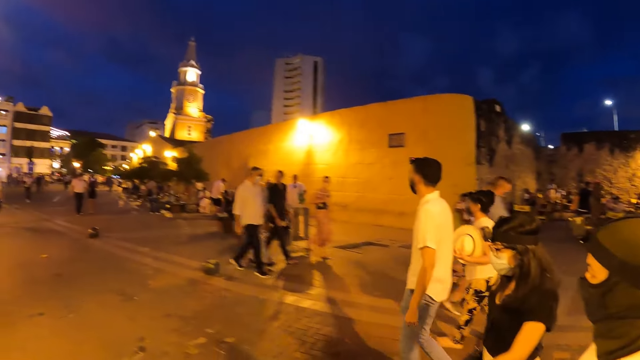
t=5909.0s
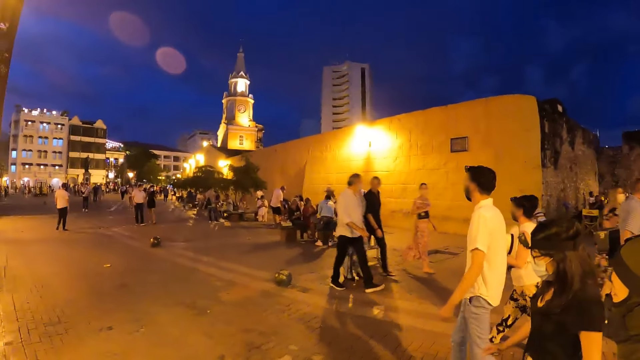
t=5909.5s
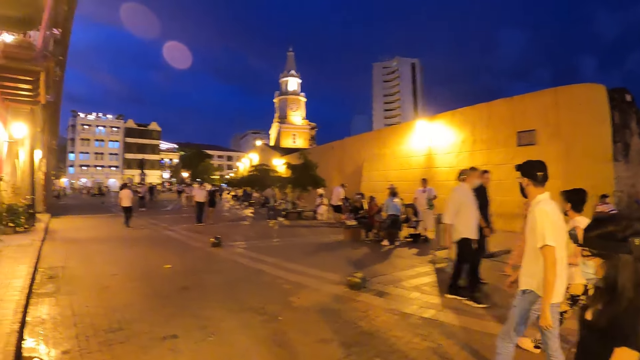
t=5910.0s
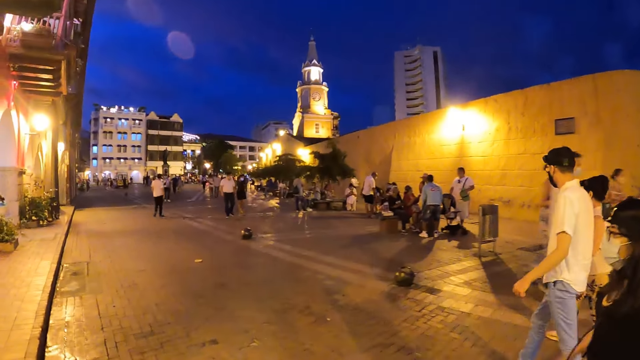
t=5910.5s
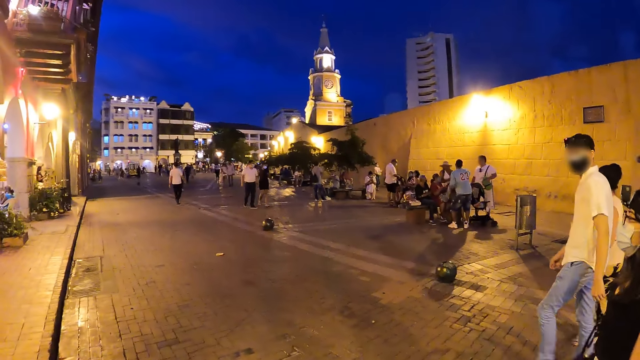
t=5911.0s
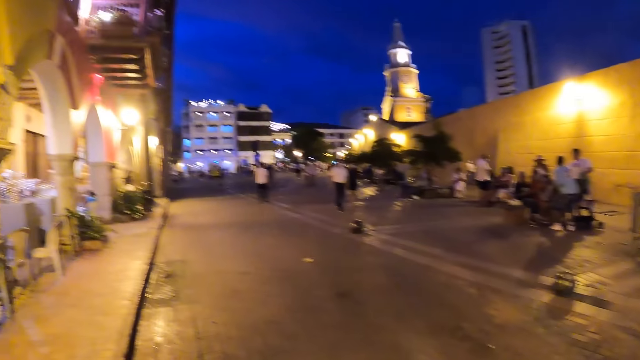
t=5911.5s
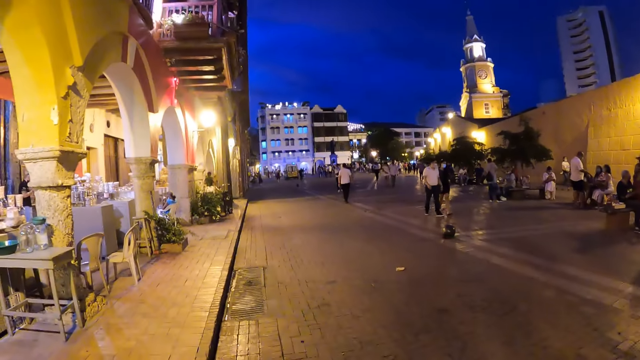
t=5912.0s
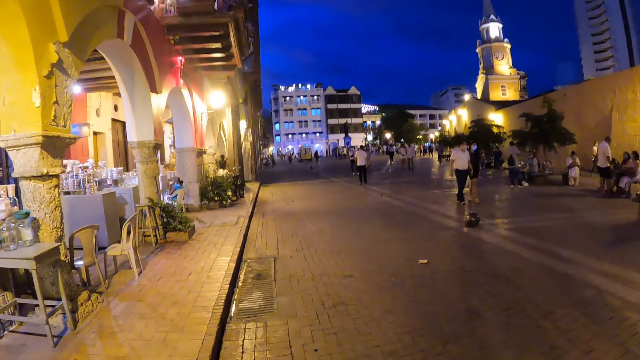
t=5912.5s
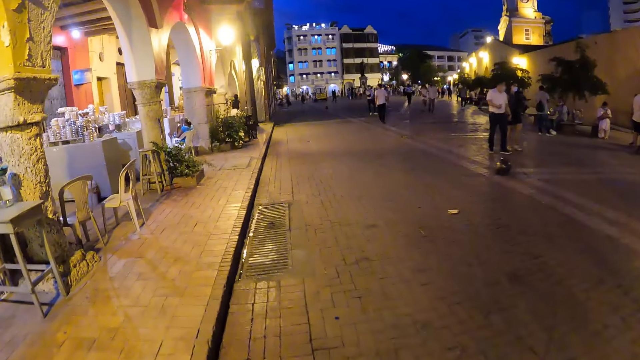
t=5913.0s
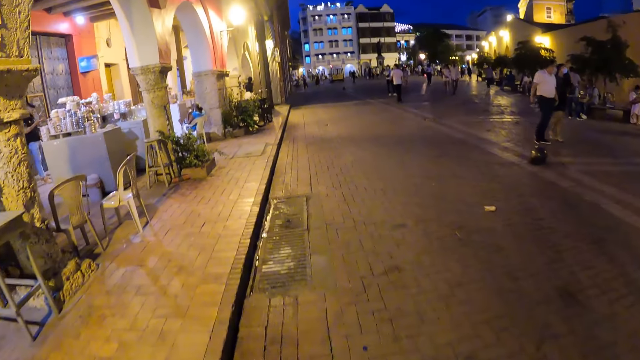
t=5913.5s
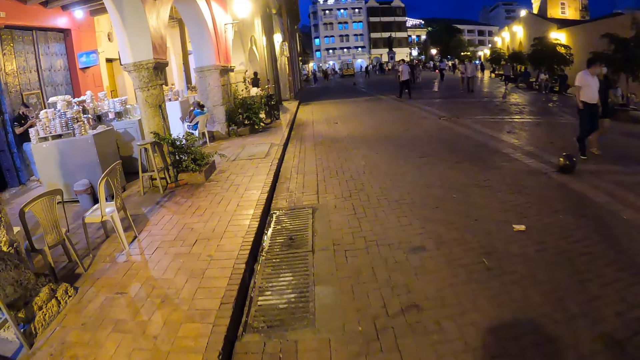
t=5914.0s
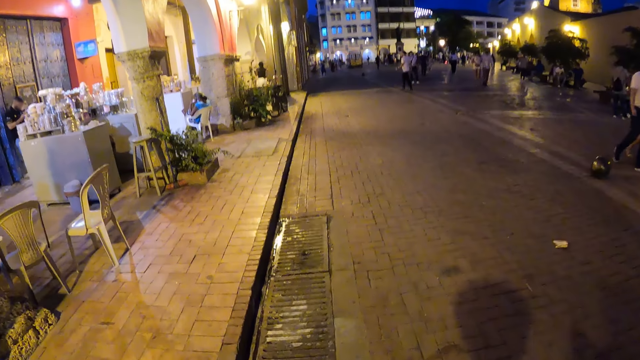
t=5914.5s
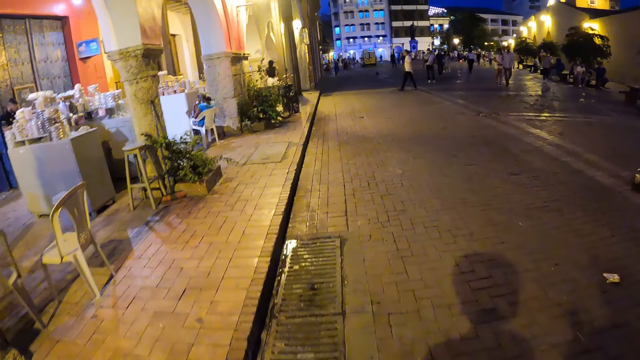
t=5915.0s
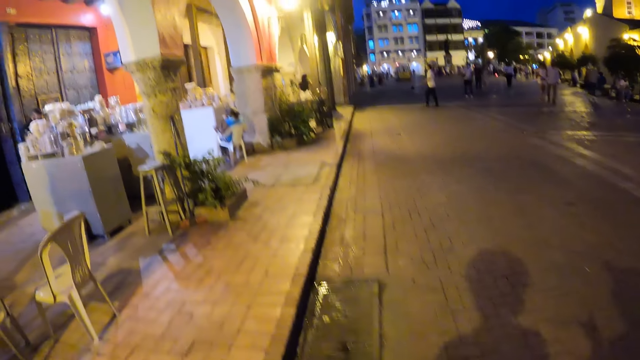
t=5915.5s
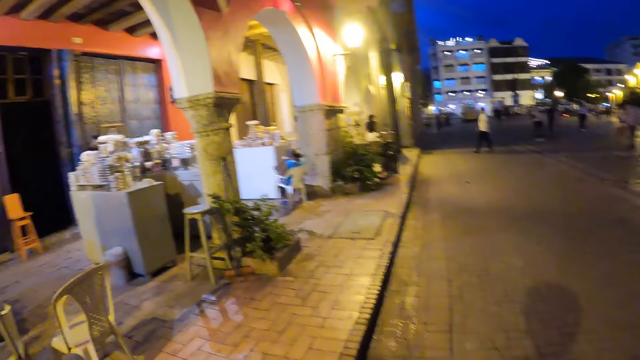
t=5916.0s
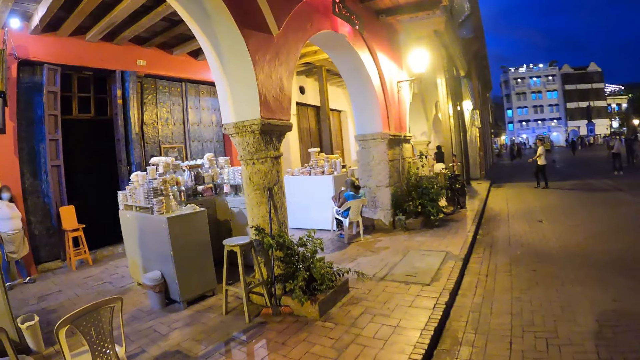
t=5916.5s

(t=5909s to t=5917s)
The camera wearer walks forward on the street.

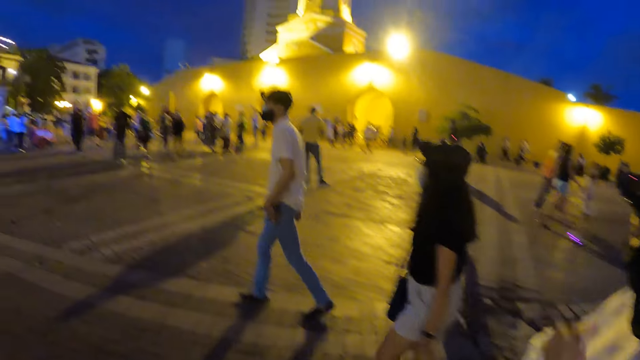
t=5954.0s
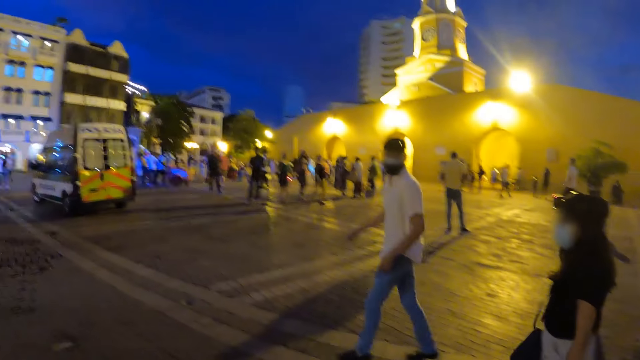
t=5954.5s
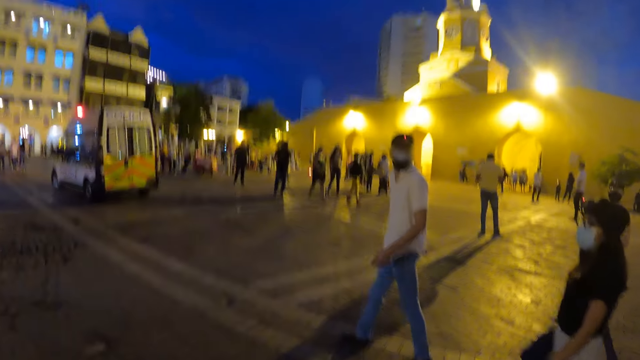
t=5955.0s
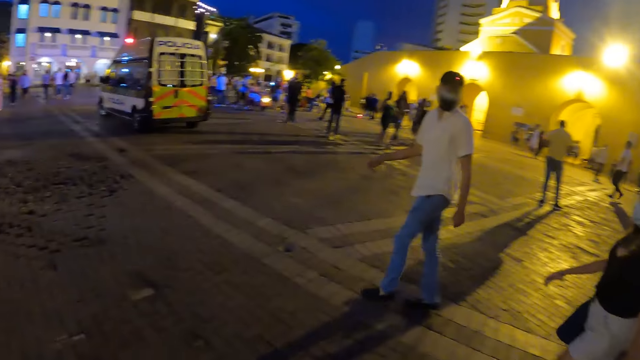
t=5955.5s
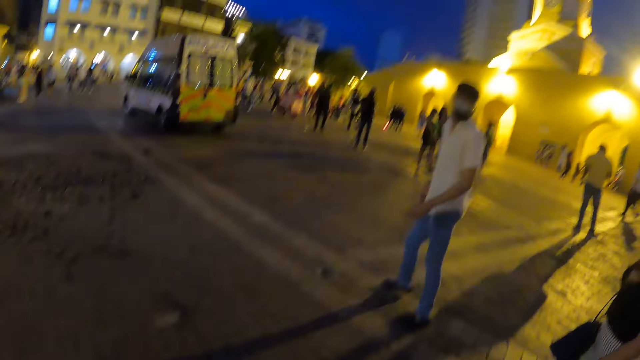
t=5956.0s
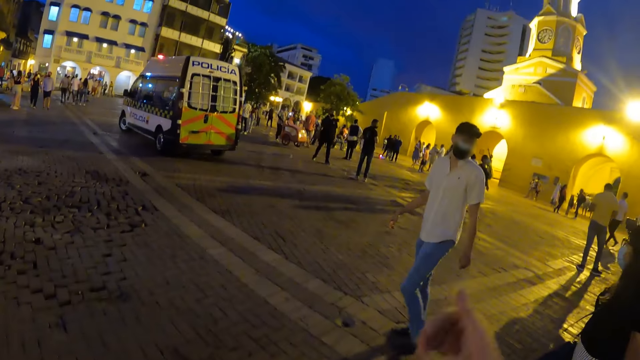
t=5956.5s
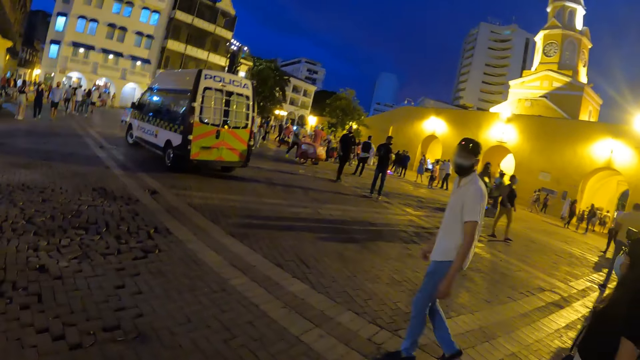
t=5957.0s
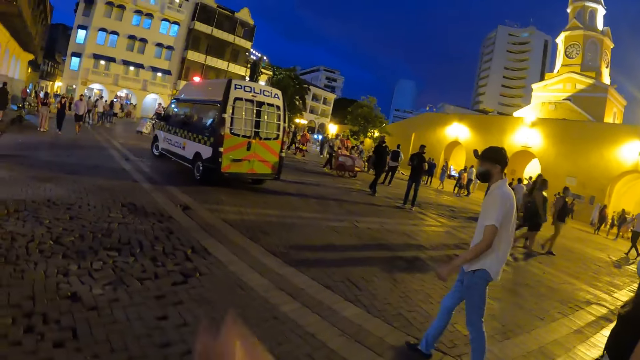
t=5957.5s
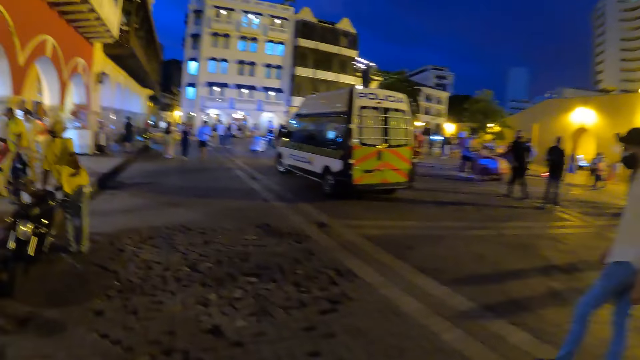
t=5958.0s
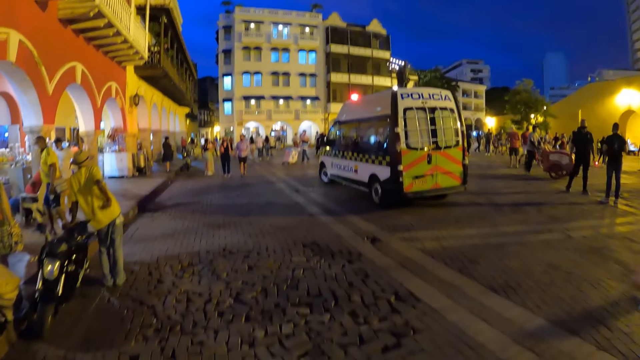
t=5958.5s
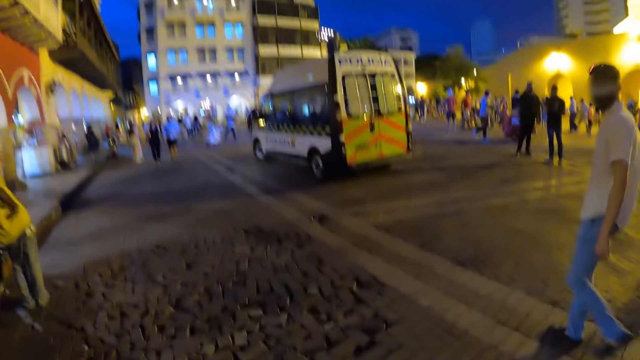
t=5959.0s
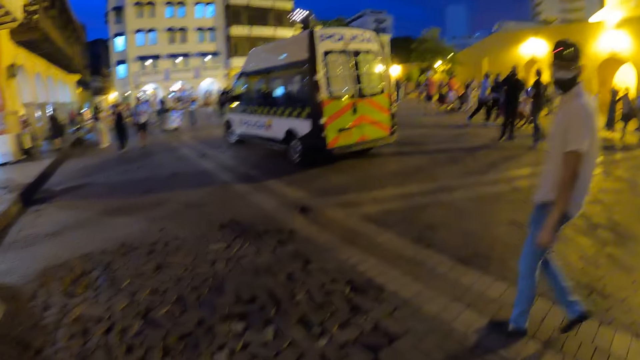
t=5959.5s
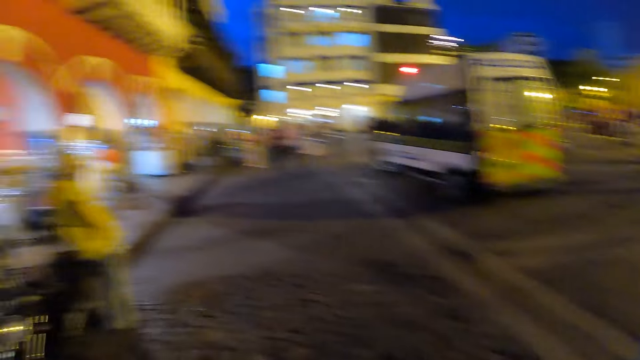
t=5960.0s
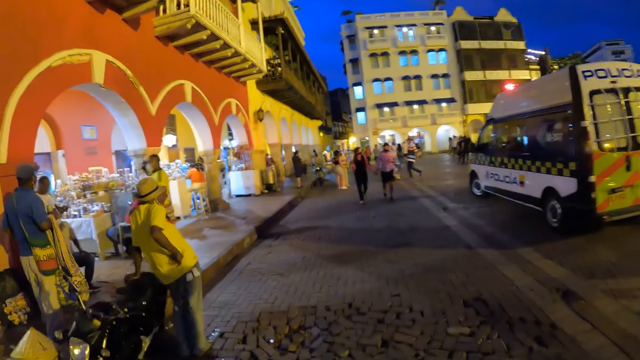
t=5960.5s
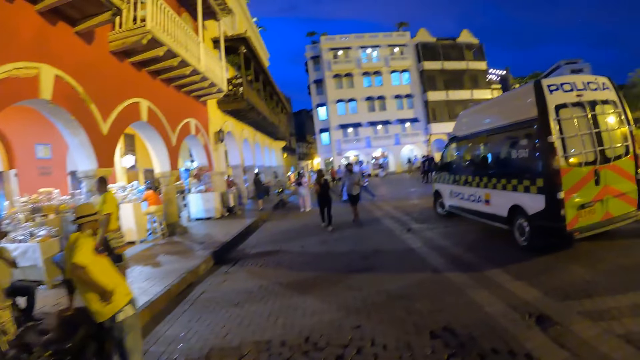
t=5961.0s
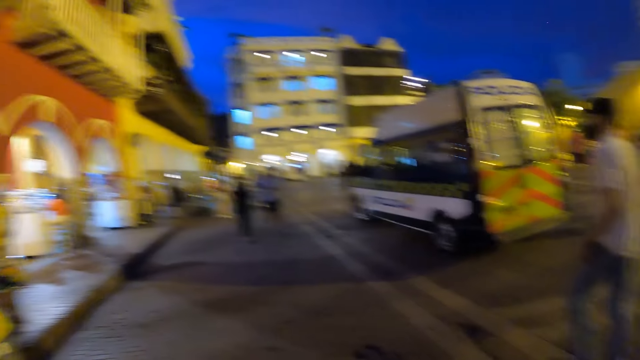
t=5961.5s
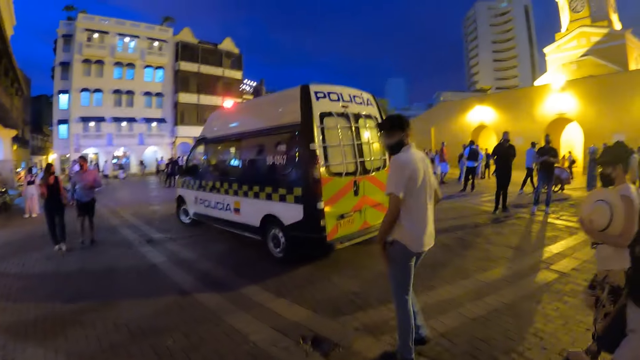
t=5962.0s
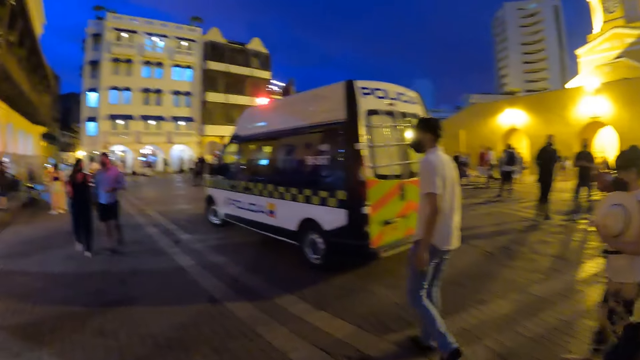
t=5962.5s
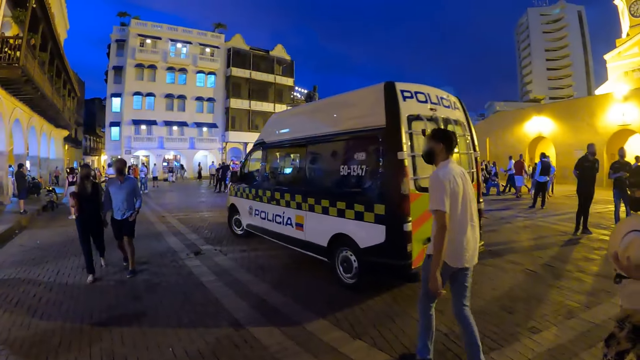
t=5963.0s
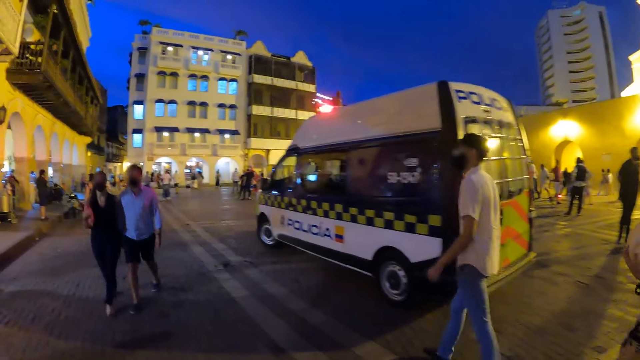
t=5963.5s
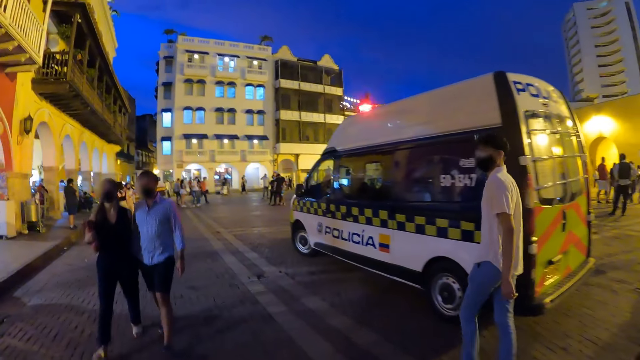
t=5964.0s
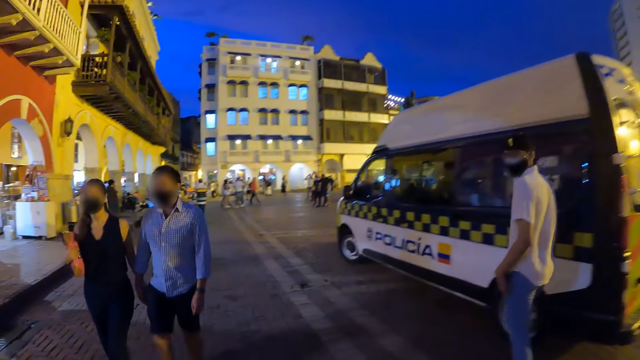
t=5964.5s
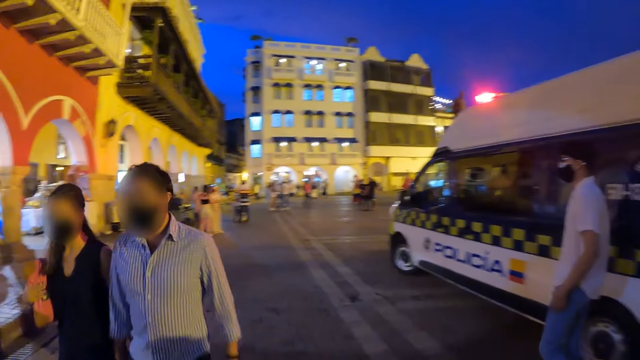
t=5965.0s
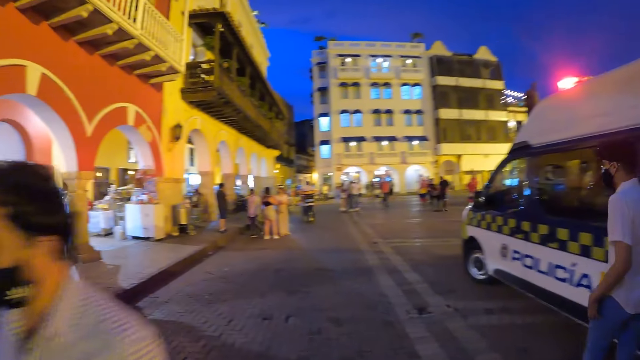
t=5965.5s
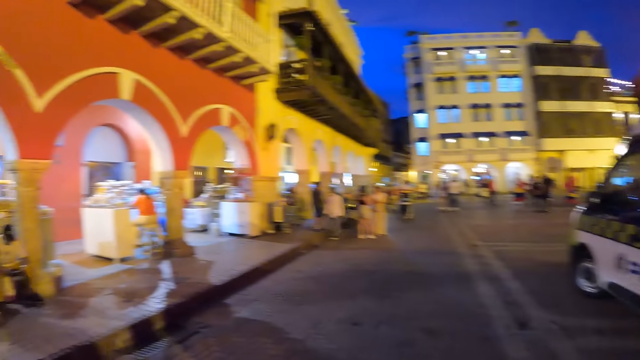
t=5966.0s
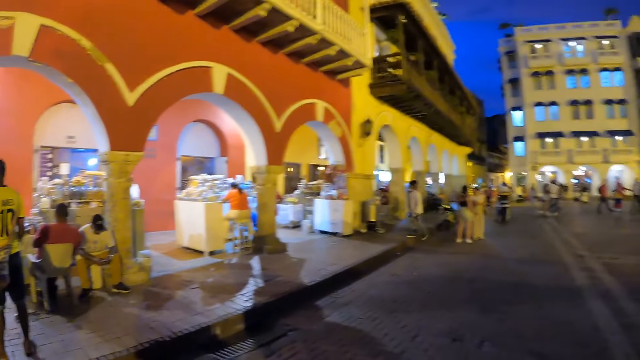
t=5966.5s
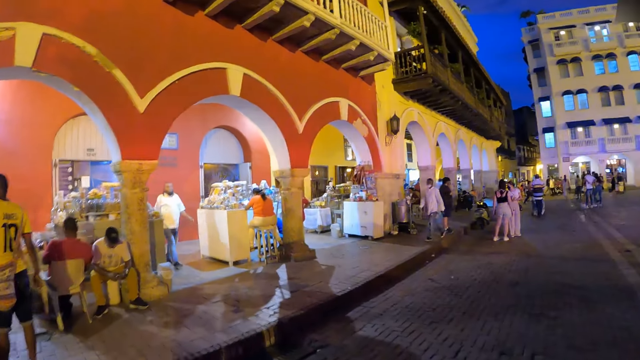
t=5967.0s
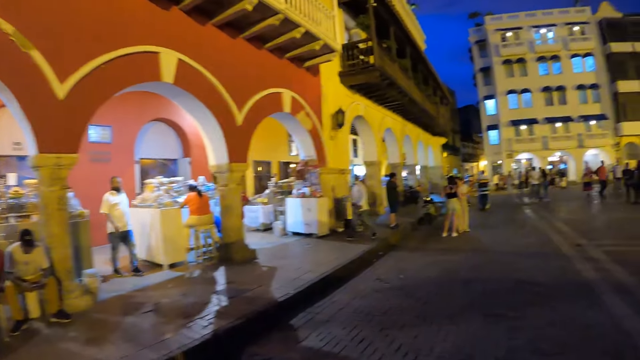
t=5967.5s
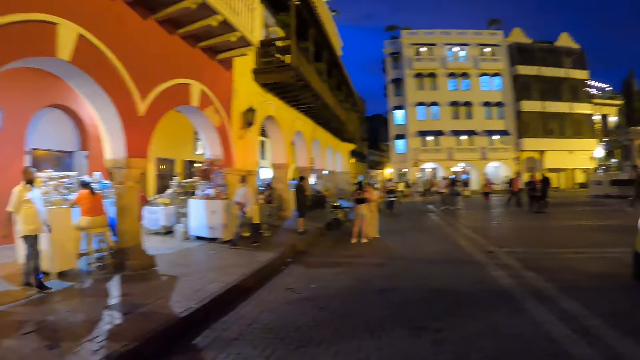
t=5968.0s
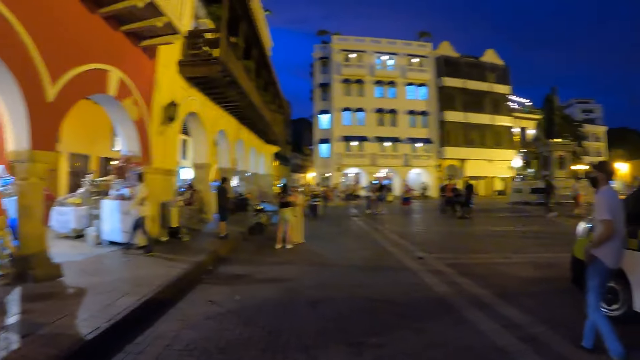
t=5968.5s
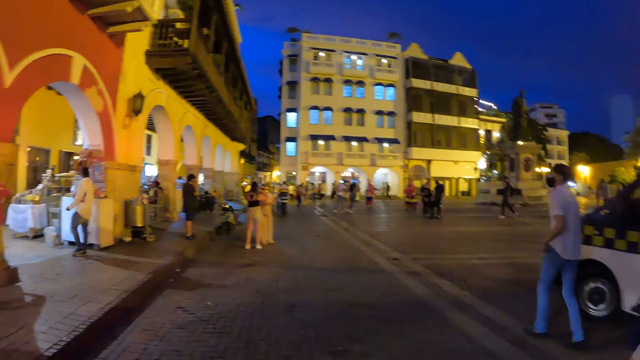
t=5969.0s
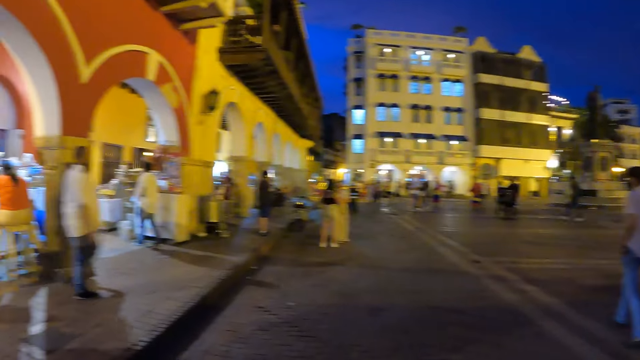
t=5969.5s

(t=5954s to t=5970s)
The camera wearer interacts with a man. They walk on the road. Another man and a woman walk past the camera wearer.
